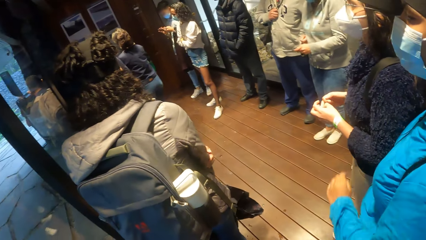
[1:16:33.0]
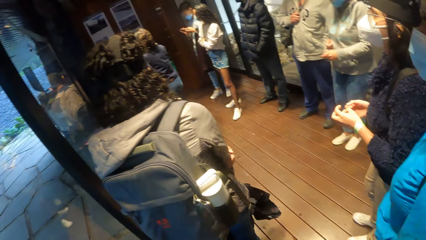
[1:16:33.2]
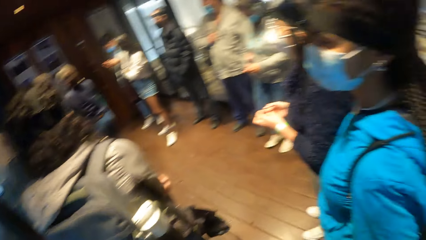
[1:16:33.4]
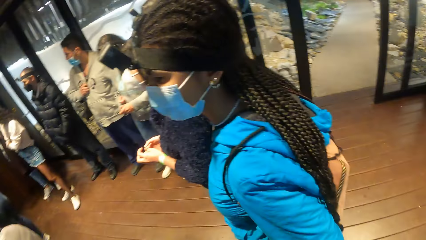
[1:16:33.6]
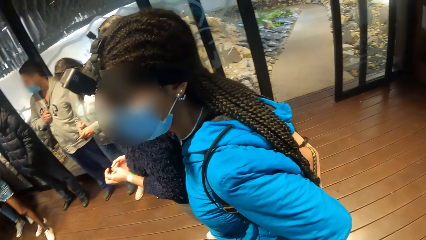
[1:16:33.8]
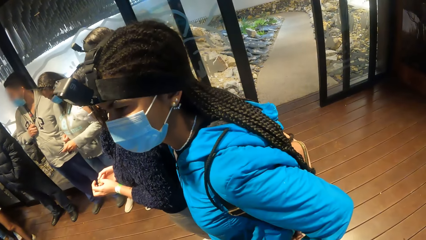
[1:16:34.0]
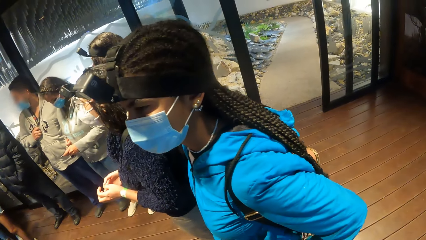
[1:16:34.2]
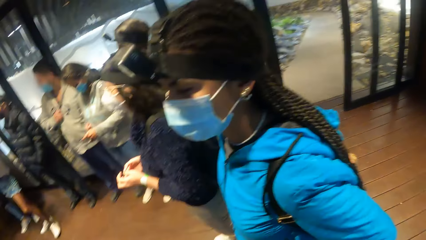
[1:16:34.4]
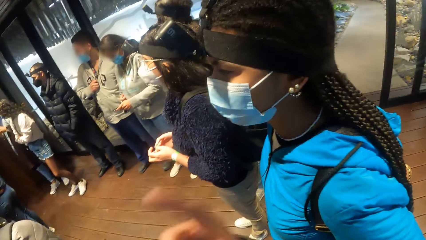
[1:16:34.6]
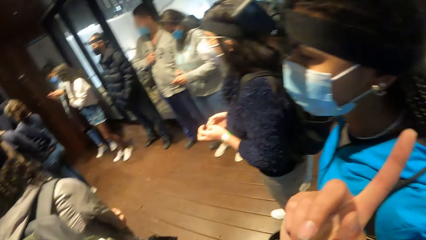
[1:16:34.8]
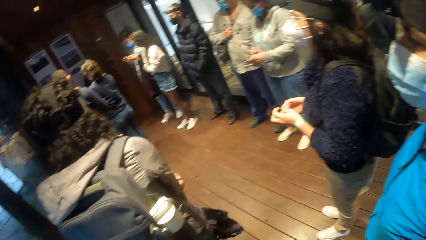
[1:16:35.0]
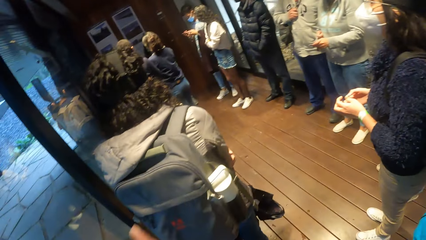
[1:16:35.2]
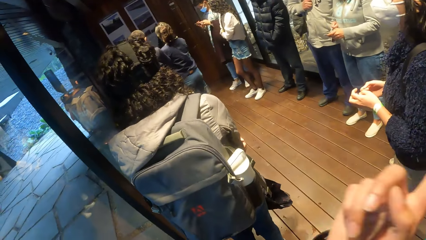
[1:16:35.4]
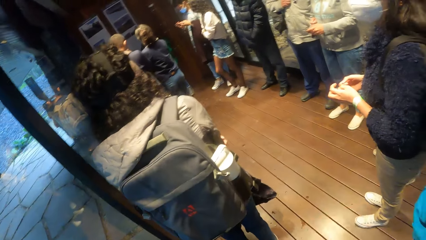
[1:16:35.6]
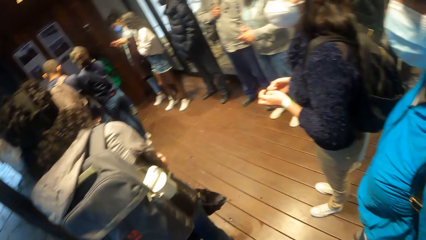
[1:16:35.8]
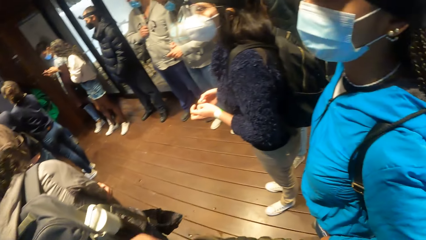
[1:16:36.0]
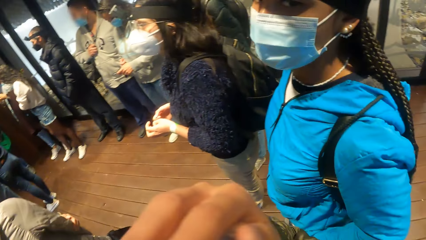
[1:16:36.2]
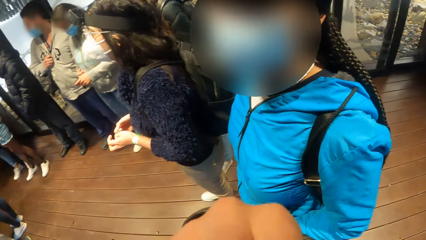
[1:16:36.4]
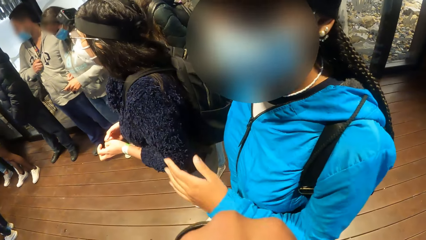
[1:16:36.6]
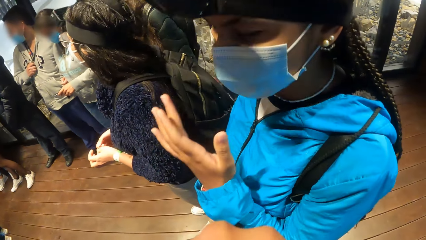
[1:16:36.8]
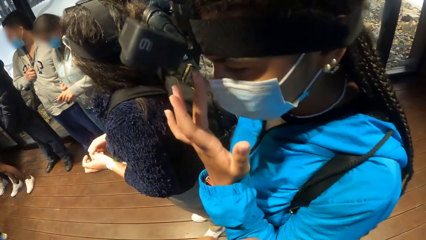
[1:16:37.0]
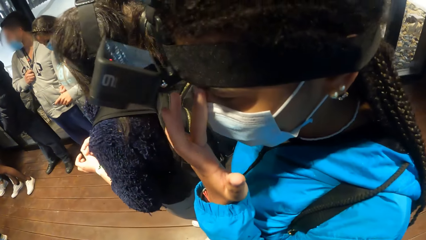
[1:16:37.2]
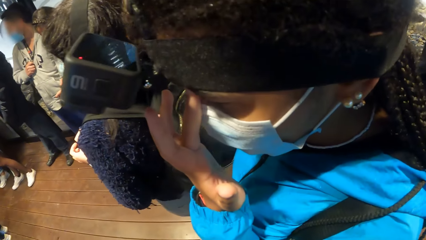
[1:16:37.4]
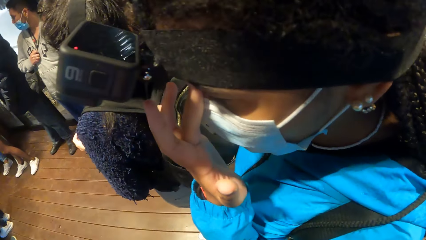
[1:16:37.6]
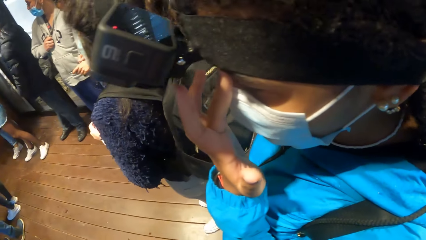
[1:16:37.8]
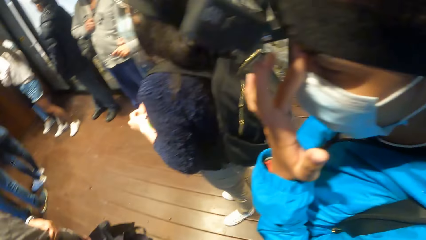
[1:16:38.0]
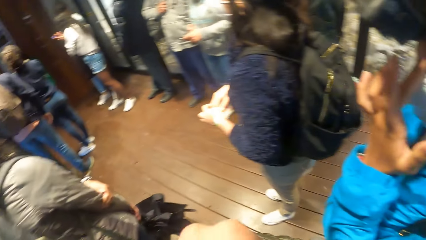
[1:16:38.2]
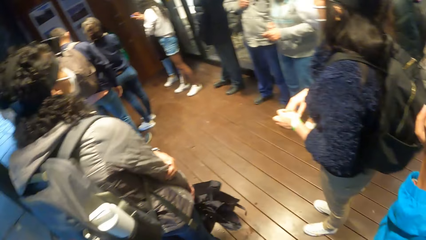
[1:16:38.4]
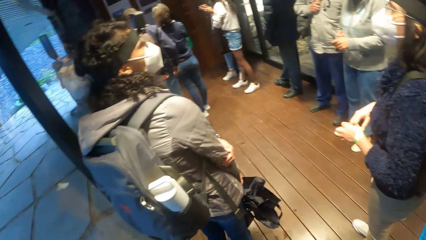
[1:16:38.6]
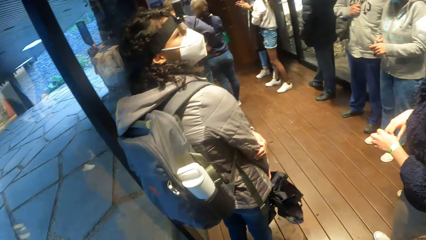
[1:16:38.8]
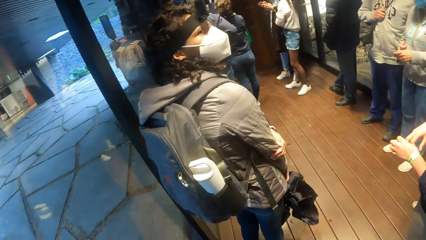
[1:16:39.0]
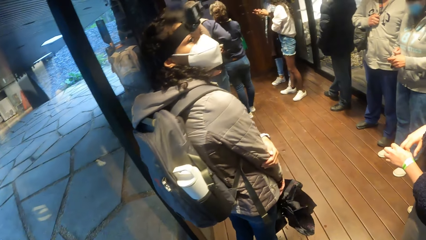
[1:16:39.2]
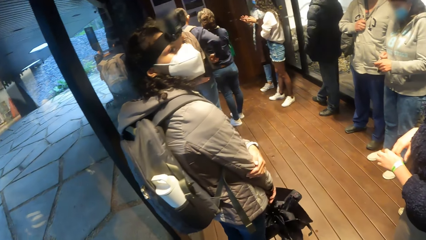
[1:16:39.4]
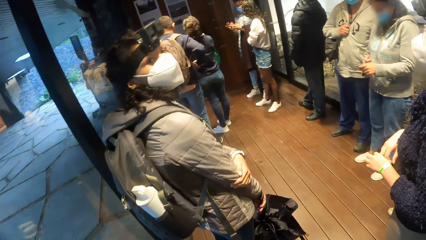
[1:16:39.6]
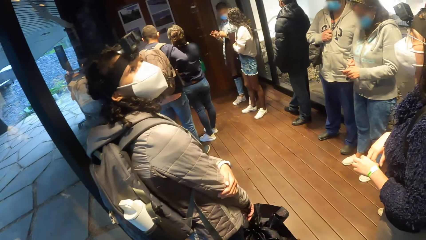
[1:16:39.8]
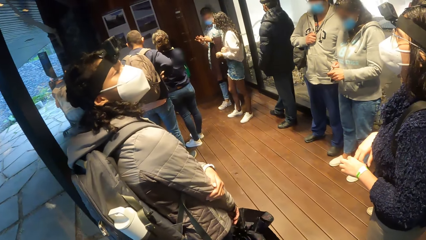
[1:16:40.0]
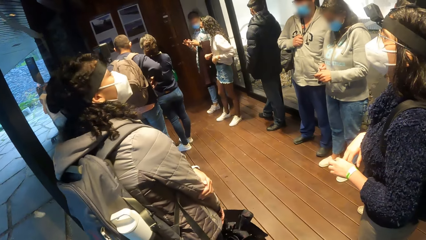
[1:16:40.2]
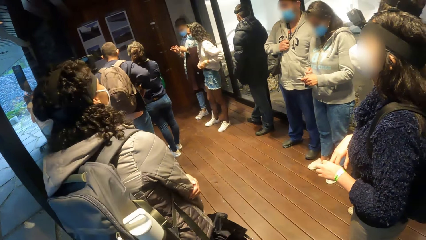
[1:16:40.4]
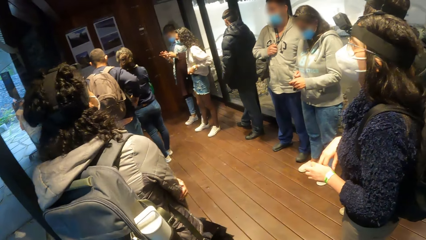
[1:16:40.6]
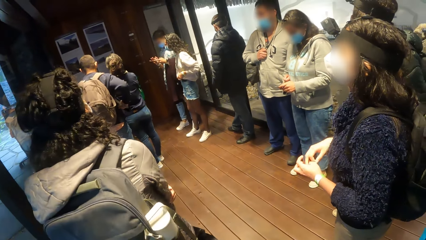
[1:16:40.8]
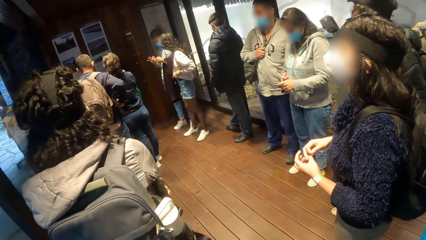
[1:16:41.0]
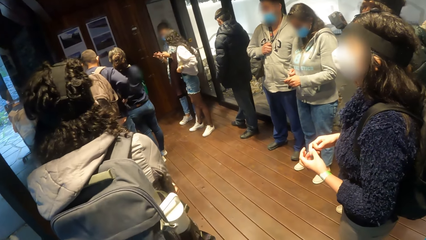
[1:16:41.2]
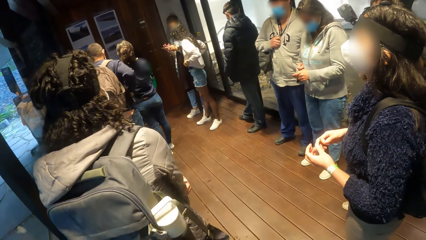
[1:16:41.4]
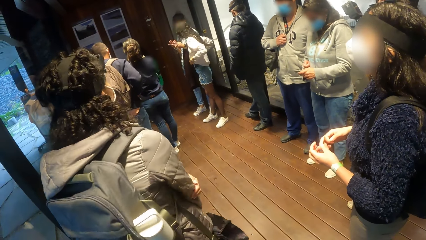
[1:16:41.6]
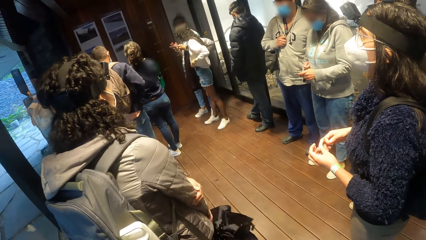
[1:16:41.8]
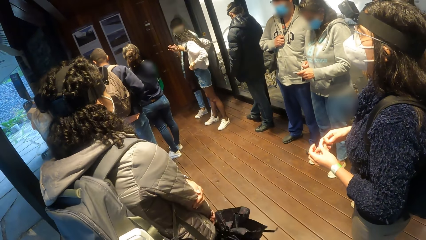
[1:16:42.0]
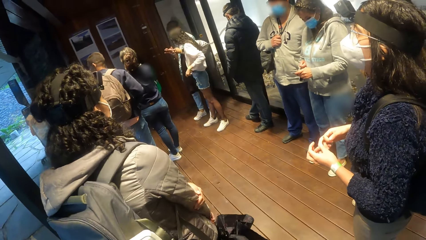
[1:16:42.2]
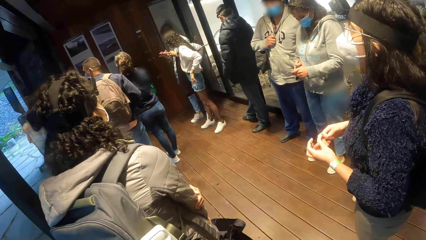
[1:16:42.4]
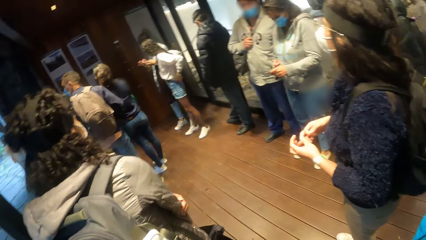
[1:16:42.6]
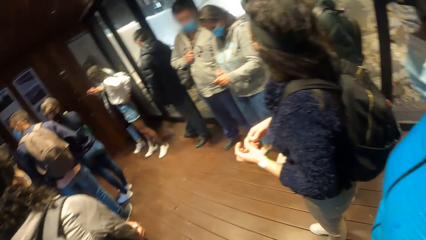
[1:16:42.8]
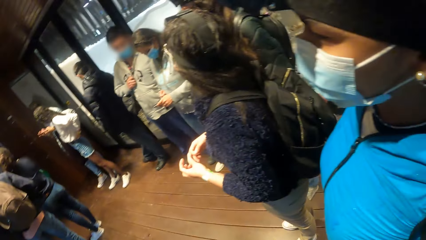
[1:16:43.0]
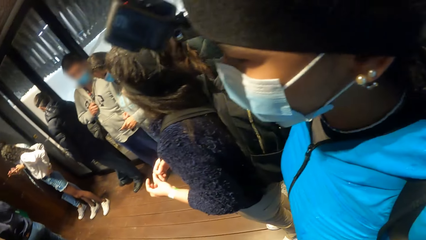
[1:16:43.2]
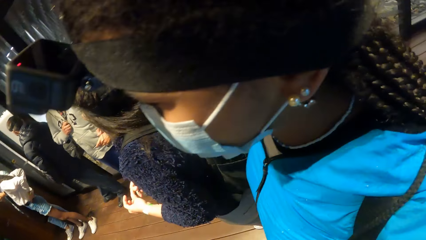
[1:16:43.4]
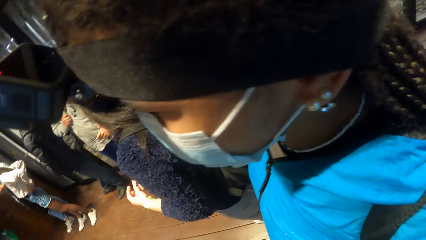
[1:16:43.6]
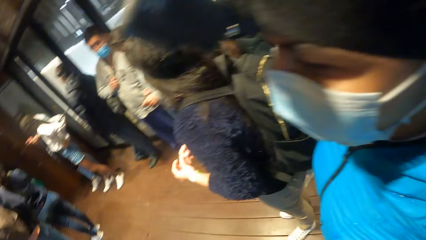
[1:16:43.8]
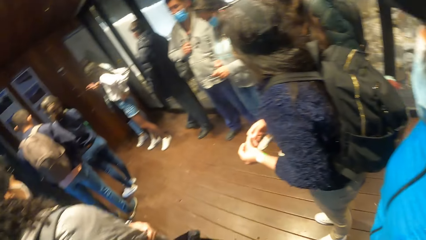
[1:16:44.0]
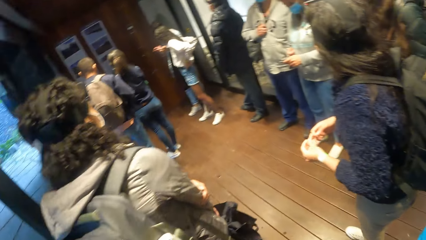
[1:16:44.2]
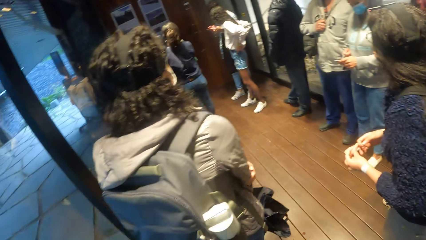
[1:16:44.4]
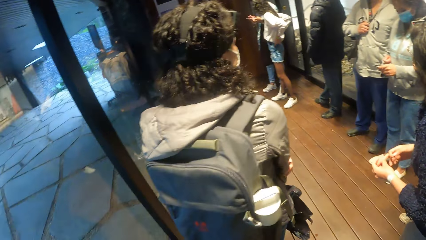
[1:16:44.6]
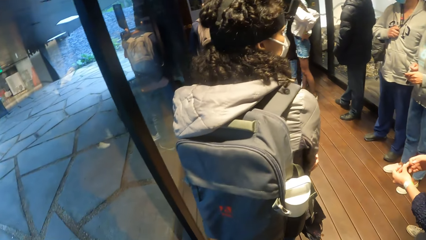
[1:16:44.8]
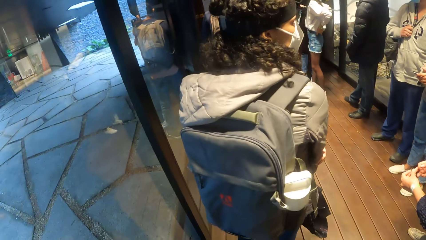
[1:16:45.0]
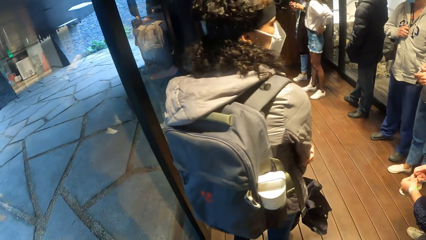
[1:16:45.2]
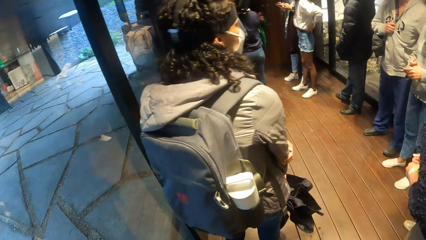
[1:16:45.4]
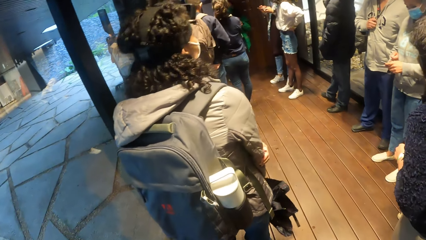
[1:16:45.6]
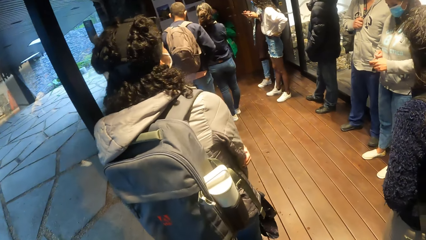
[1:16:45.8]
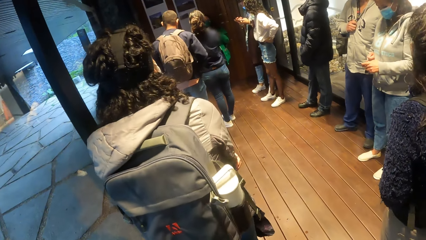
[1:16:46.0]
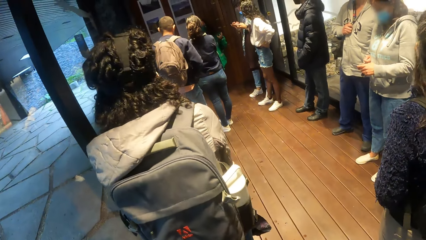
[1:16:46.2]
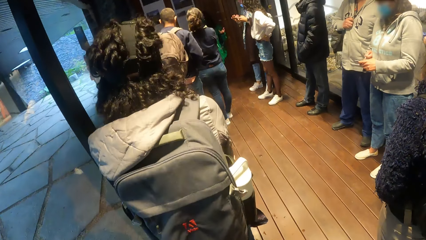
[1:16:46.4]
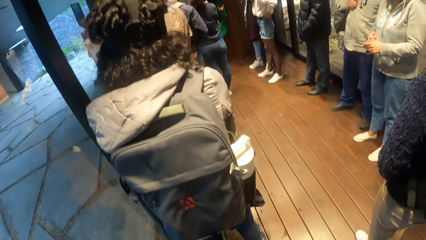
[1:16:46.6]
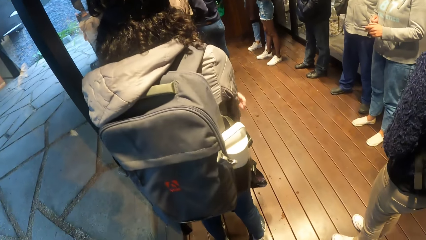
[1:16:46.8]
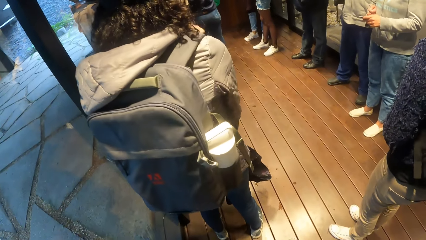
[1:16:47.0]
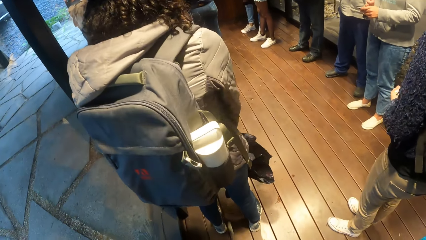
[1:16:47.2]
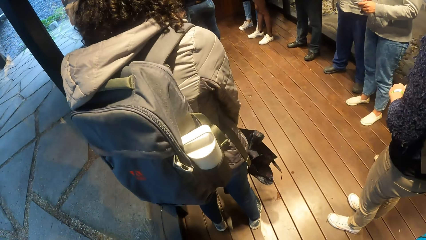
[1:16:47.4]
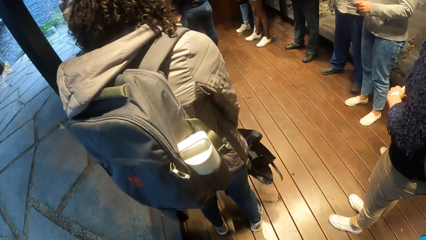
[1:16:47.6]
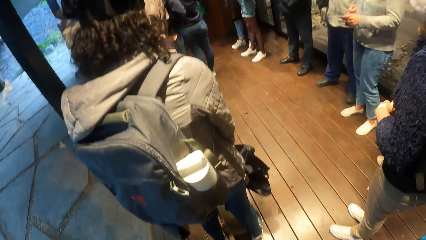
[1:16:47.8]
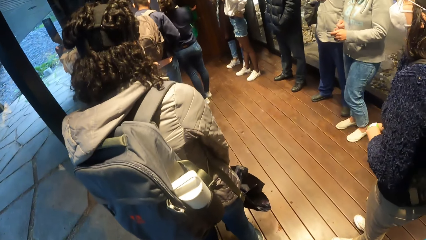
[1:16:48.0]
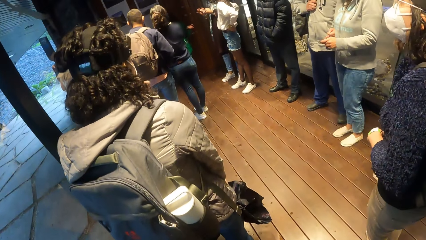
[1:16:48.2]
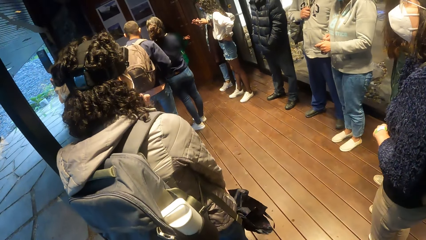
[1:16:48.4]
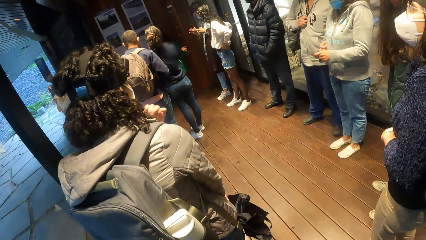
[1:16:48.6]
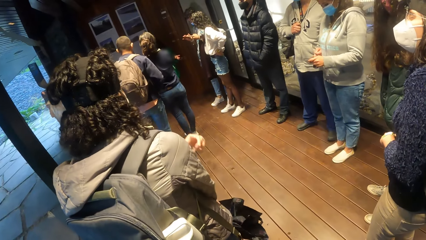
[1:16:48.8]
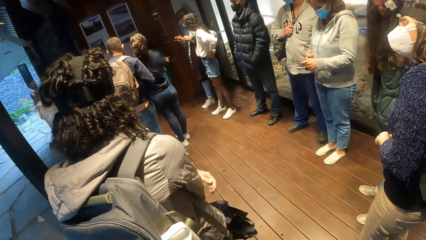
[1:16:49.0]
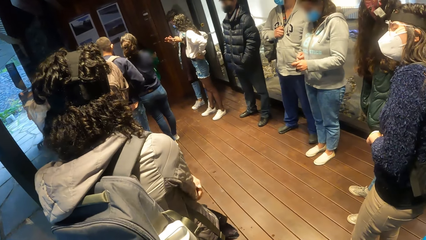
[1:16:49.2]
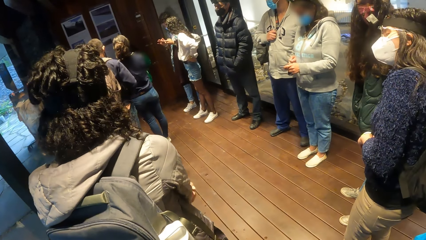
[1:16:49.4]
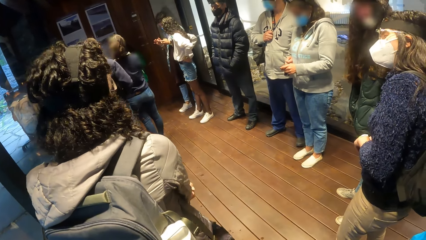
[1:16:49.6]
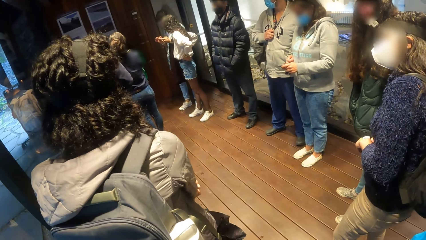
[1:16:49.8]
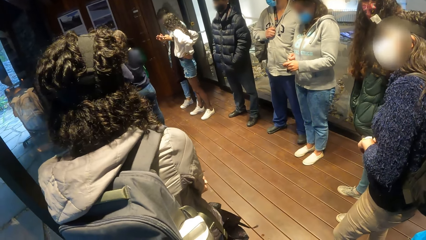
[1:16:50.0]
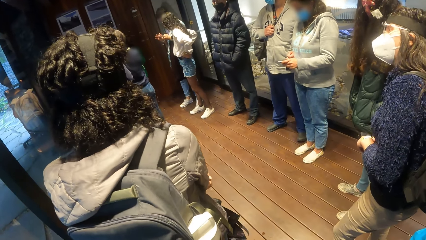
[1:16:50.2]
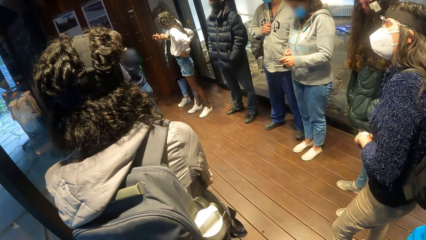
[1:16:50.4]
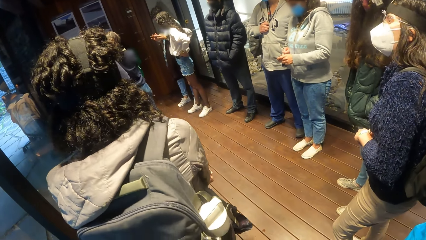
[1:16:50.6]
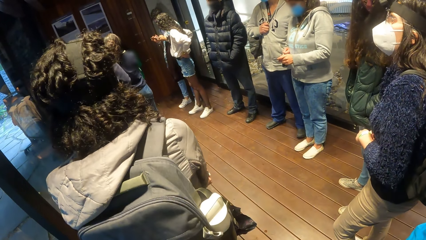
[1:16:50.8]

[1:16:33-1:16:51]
The camera wearer moves the finger. They interact with a woman. They adjust the camera. The woman touches her face mask with her left hand. The camera wearer interacts with the woman. Another woman interacts with the camera wearer and others in the park.
